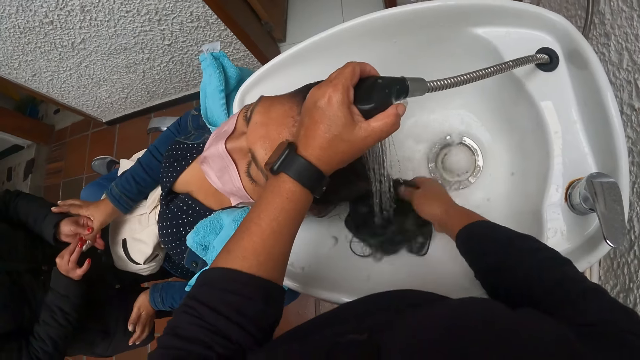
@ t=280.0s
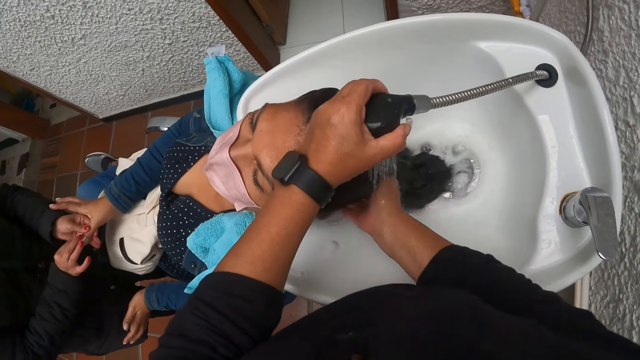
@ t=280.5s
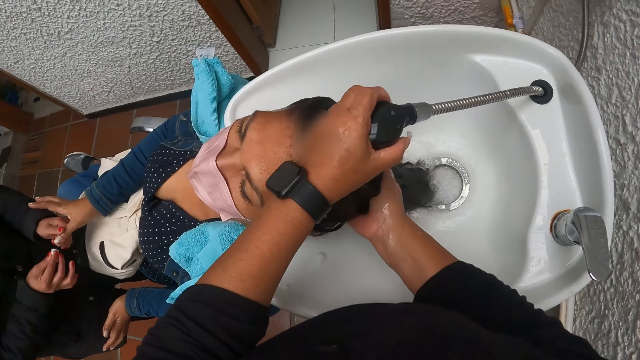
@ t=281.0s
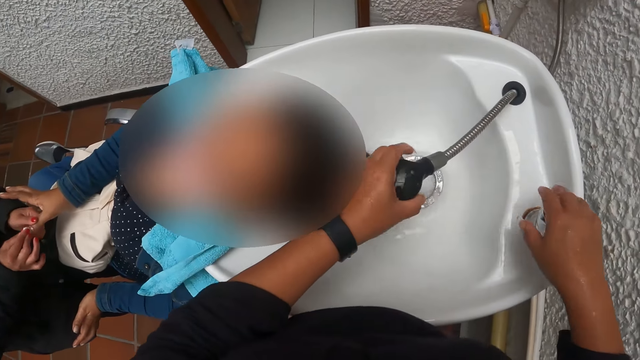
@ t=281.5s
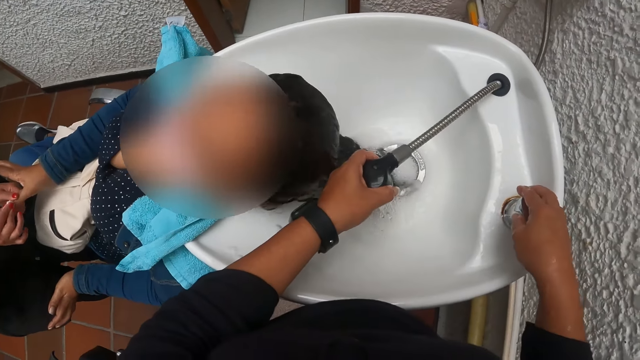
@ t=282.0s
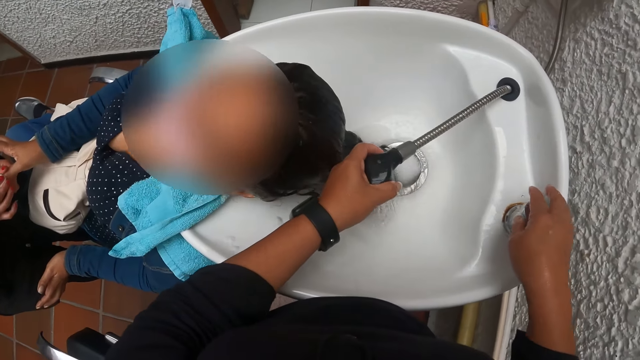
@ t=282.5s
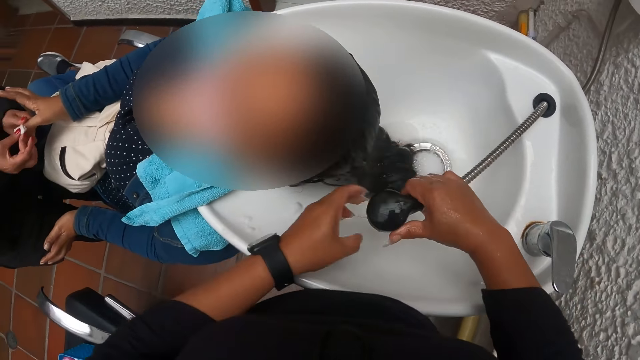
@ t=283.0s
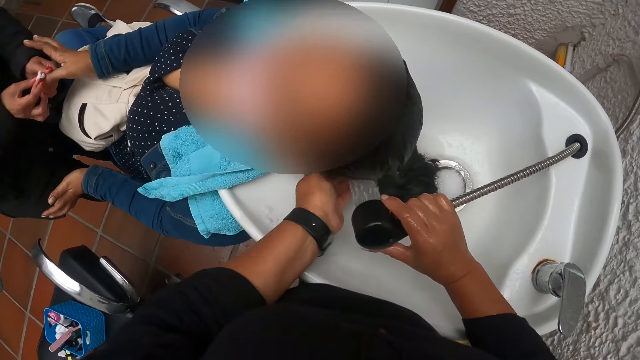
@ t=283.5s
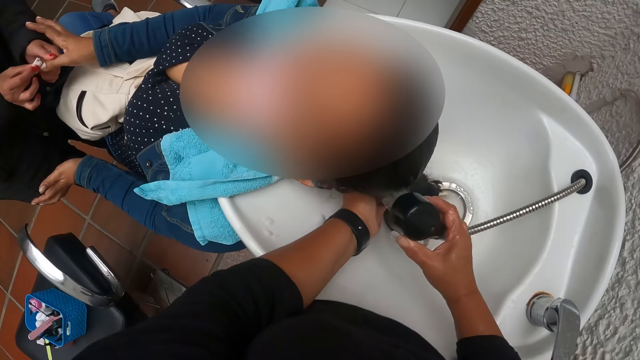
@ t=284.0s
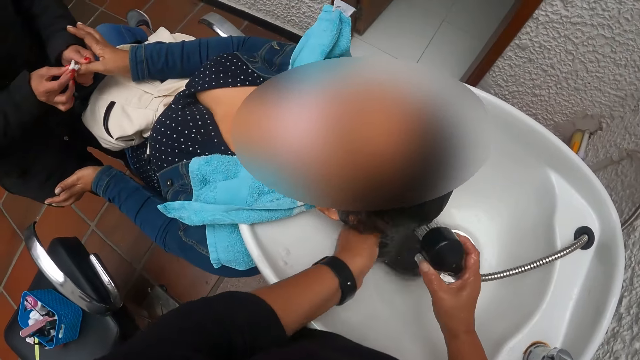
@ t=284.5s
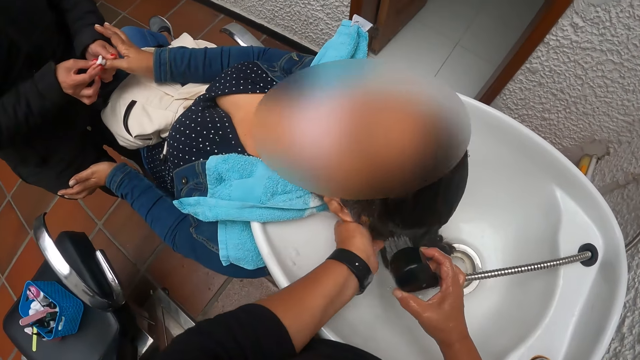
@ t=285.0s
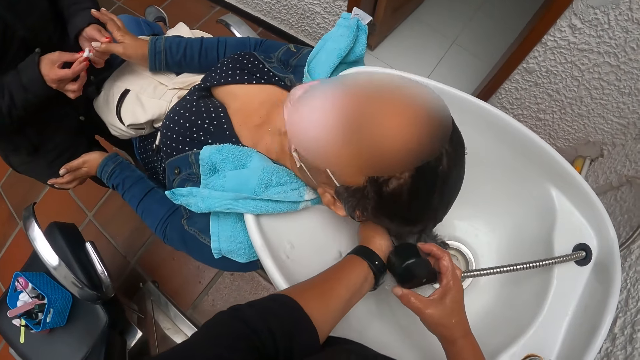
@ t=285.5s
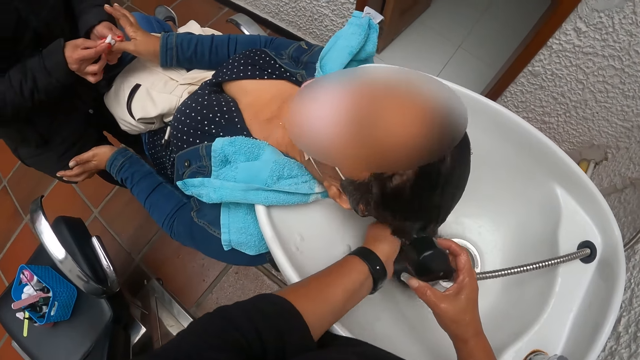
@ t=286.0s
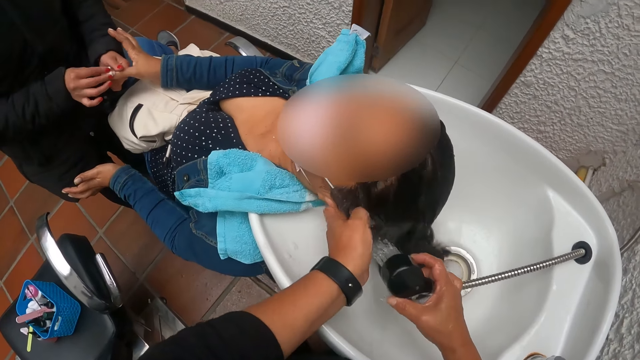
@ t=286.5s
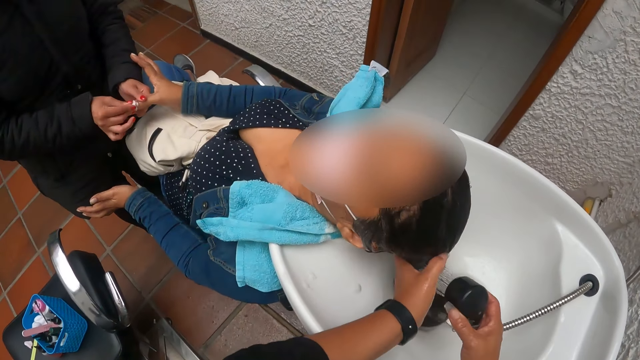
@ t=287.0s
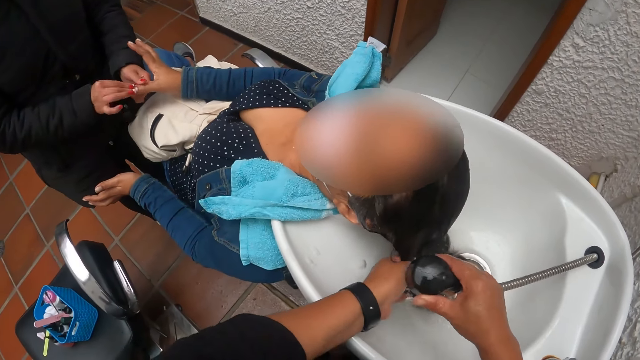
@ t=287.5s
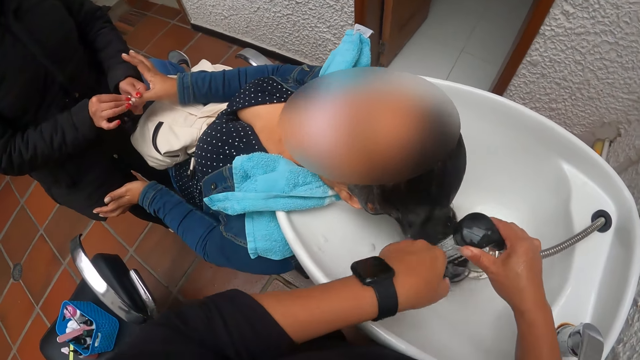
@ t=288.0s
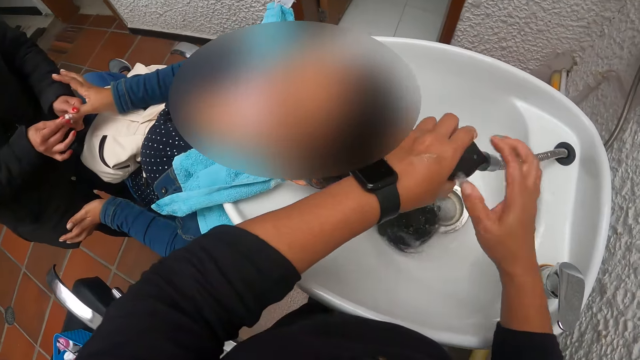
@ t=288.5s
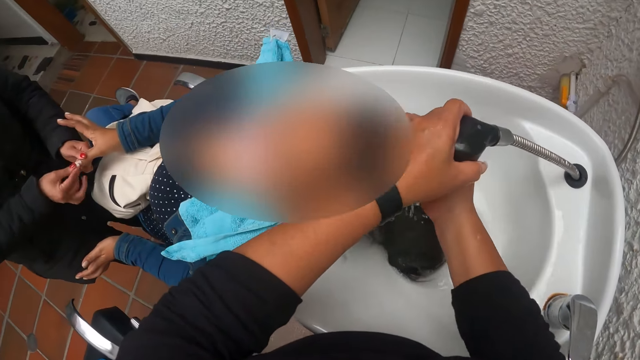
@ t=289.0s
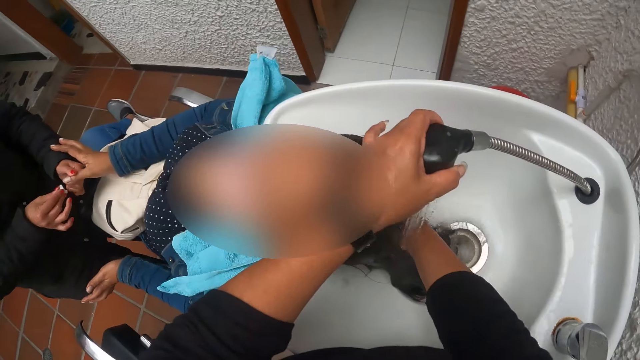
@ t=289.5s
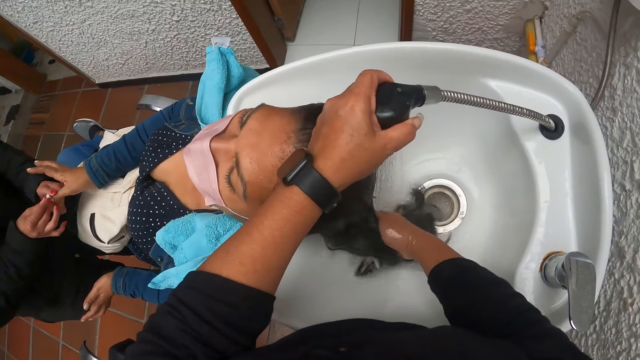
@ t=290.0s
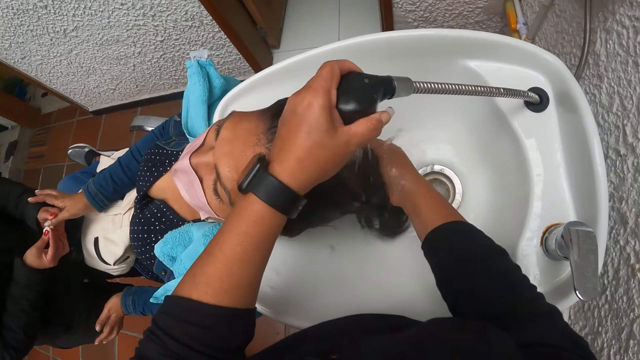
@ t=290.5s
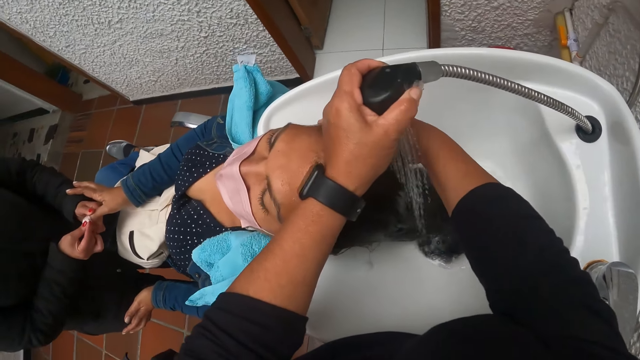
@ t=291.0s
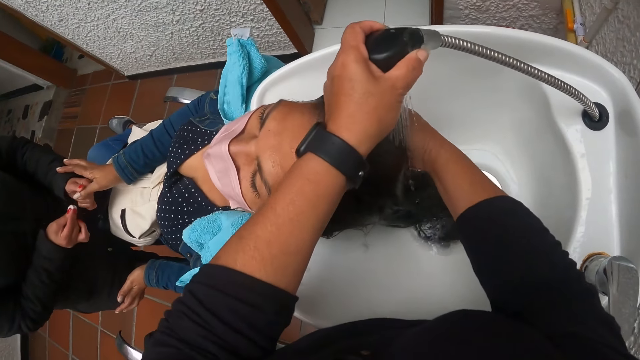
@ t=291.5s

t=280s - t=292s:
The camera wearer reduces water with the faucet. She turns the knob of the tap with her right hand. She washes a woman's hair with water from the tap. She holds the tap with her left hand. She washes another woman's hair on the sink with her right hand.

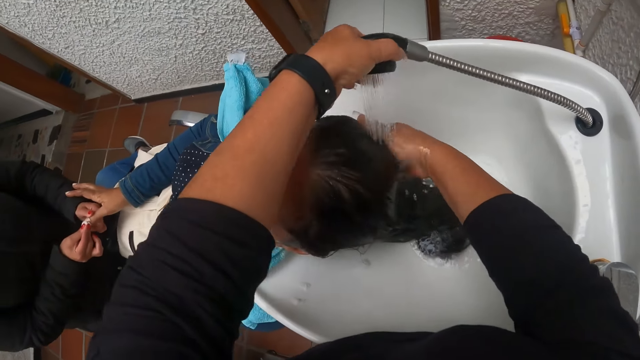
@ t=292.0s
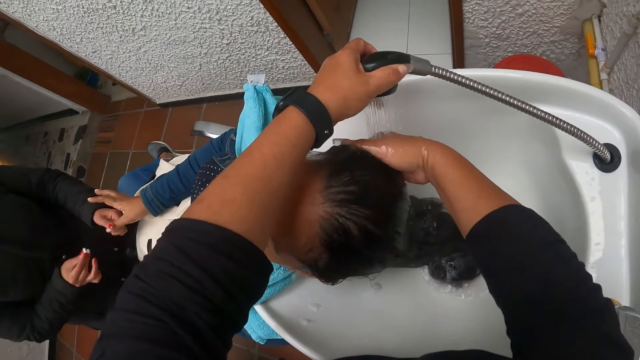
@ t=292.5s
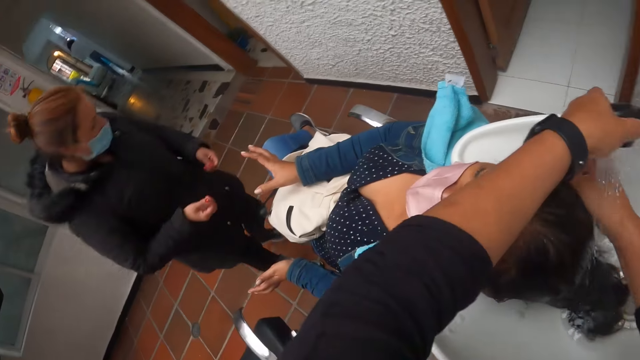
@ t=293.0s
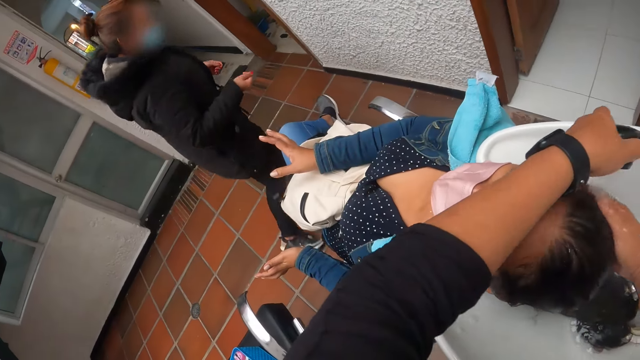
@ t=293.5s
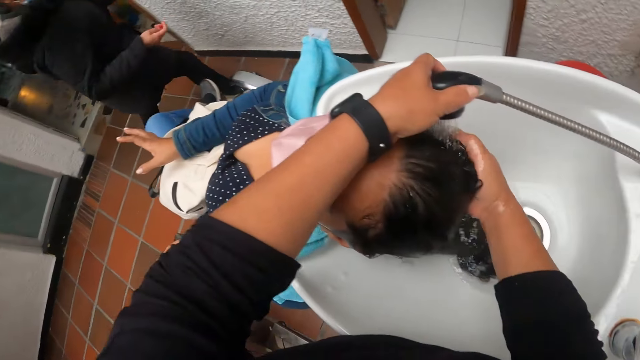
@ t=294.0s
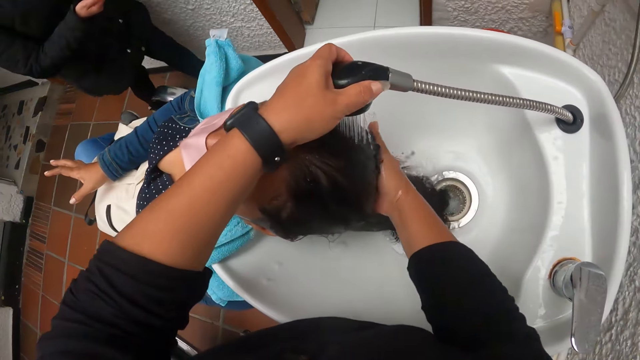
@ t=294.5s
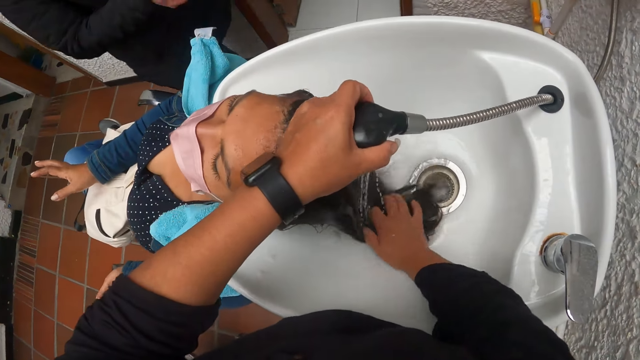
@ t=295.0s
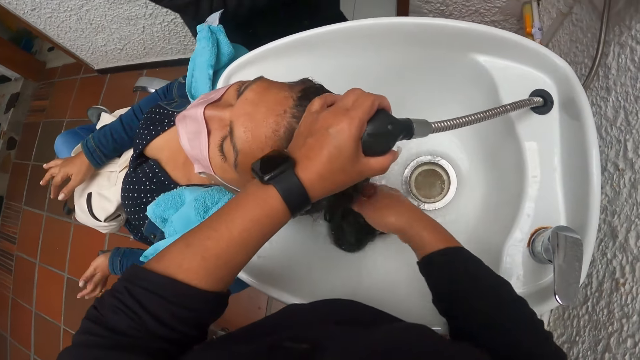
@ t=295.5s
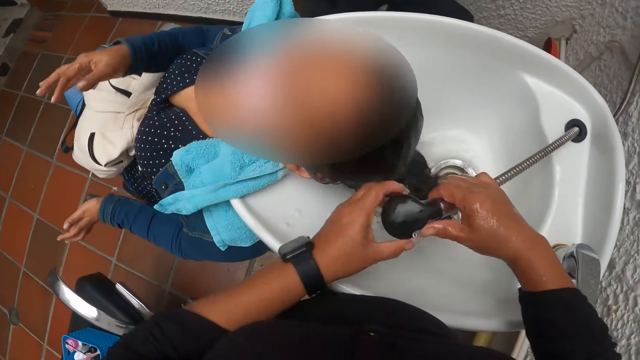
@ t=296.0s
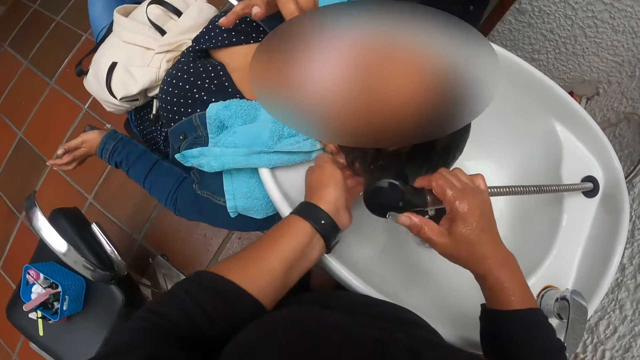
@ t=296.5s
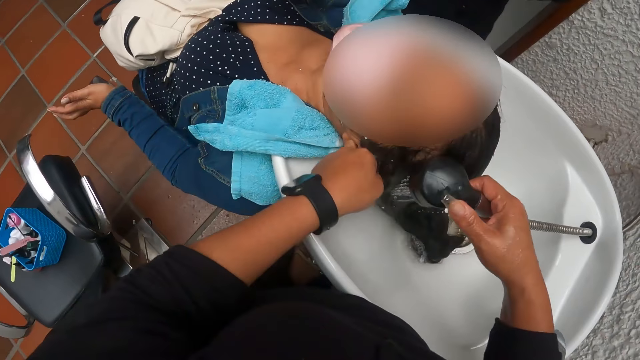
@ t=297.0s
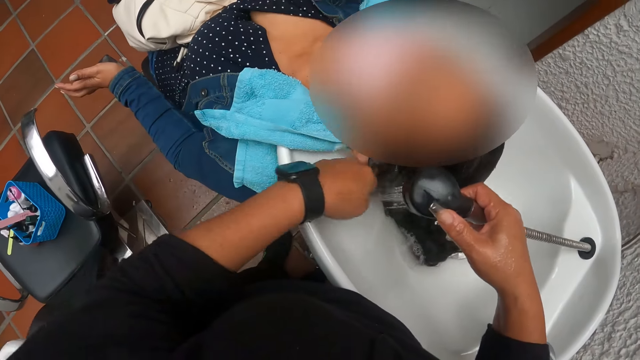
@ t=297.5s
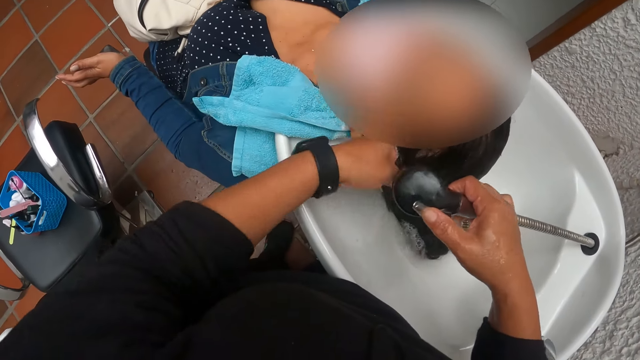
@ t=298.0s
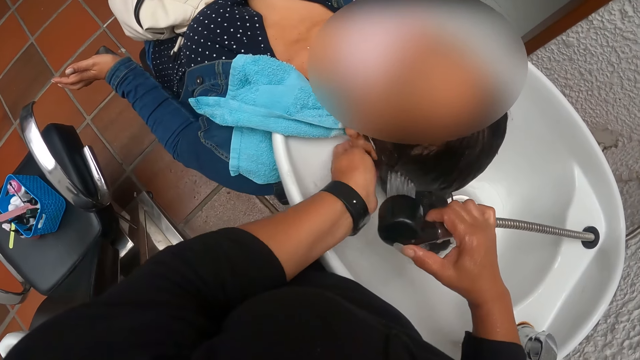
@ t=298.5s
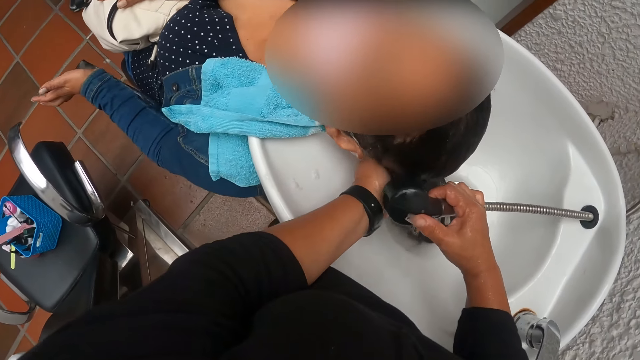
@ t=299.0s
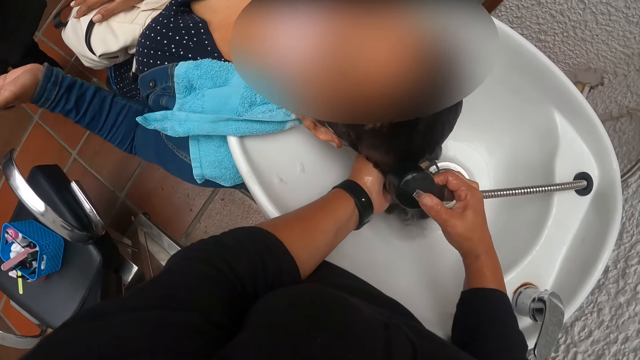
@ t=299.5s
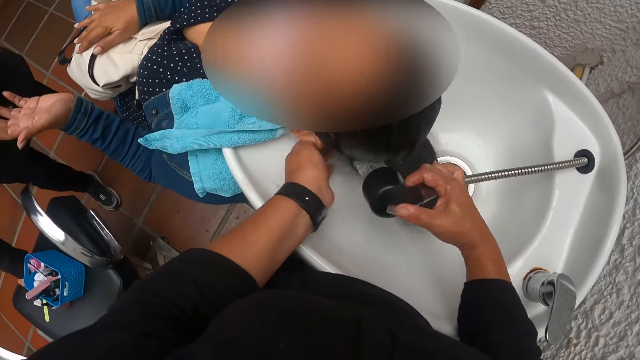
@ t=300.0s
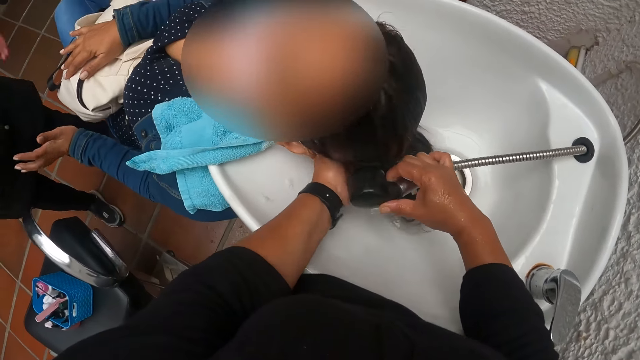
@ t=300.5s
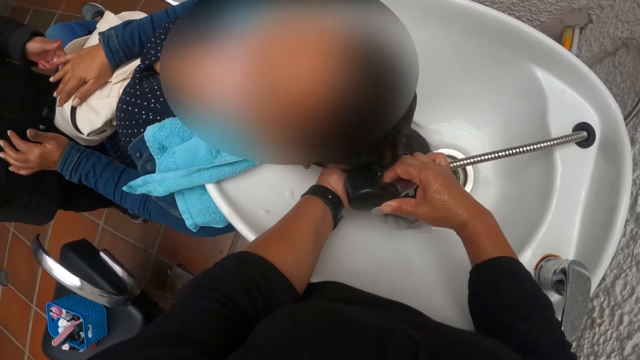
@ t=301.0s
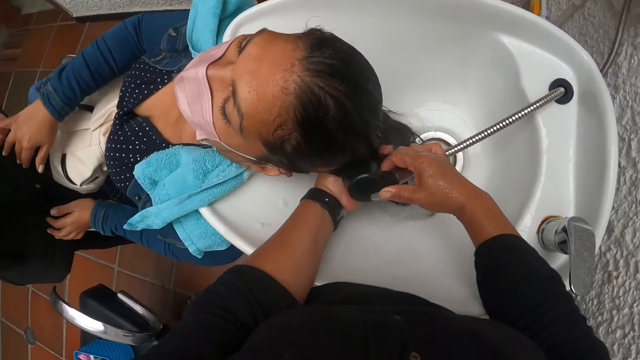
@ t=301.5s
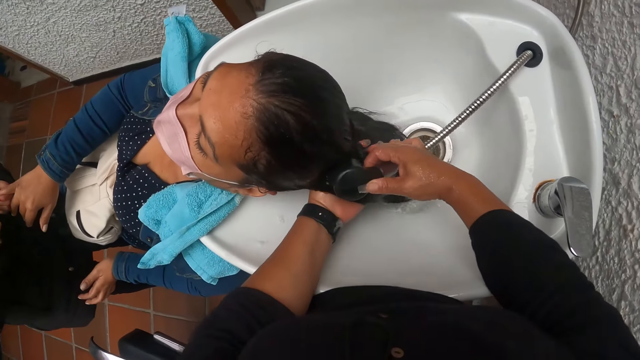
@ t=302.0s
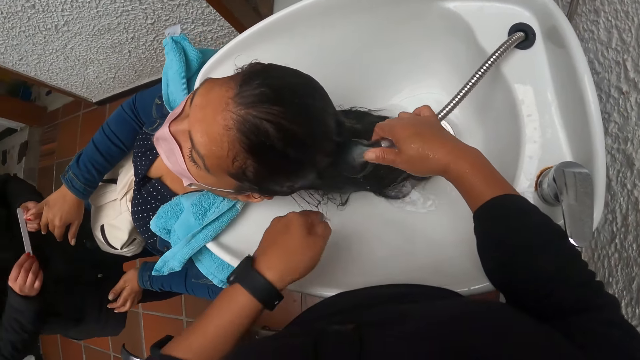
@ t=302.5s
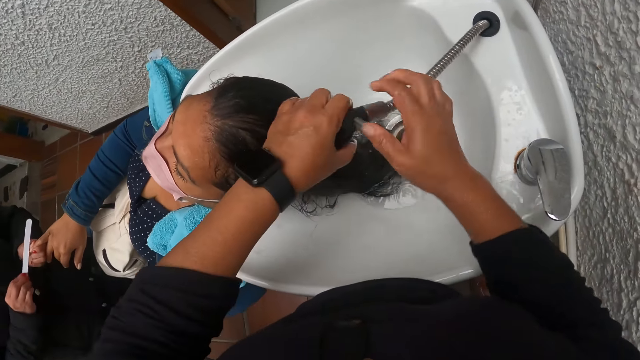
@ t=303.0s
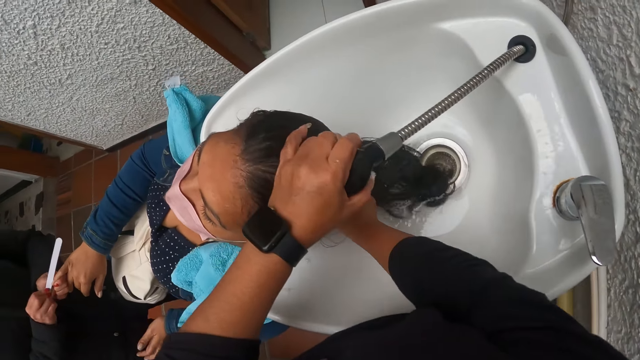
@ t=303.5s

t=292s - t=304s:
A woman walks around. The camera wearer holds the tap with her right hand. She washes another woman's hair on the sink with her left hand. The first woman picks up a nail smoother from the make-up box and makes the nails of the other woman. The first woman files the other woman's pinky nails with a nail filer. The camera wearer holds the tap with her left hand. She washes the other woman's hair on the sink with her right hand.
